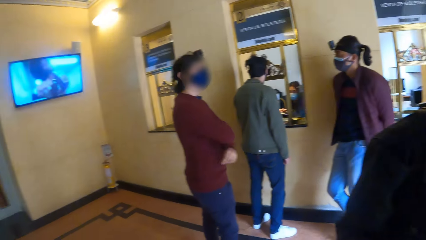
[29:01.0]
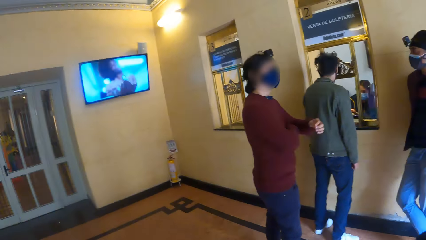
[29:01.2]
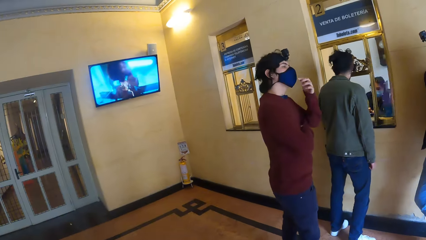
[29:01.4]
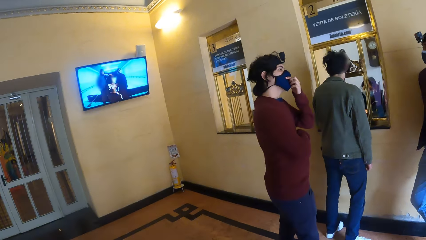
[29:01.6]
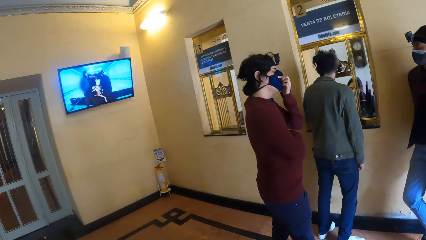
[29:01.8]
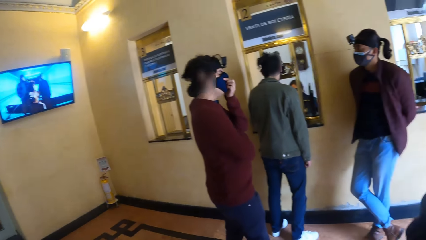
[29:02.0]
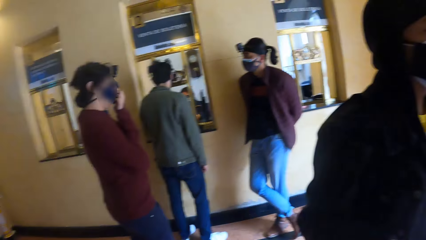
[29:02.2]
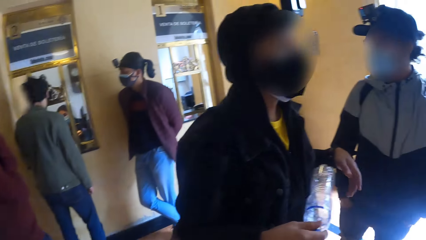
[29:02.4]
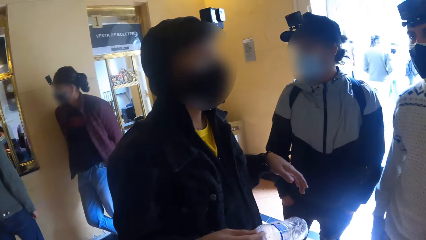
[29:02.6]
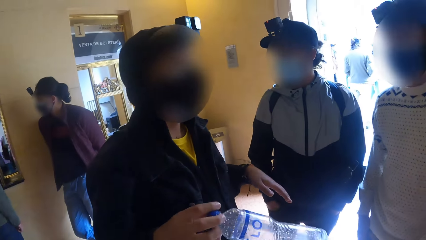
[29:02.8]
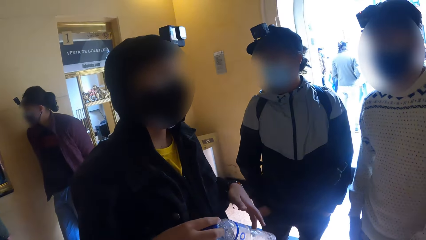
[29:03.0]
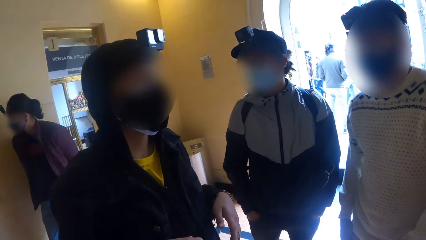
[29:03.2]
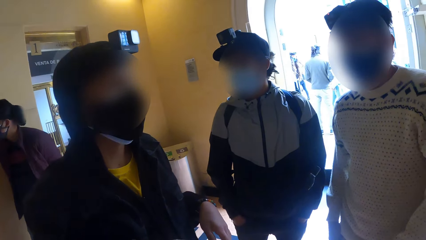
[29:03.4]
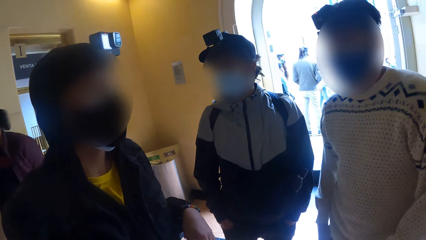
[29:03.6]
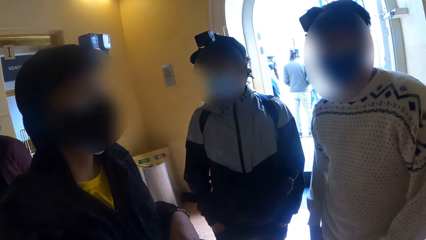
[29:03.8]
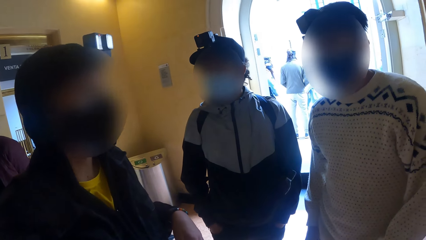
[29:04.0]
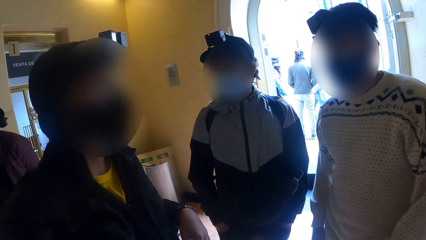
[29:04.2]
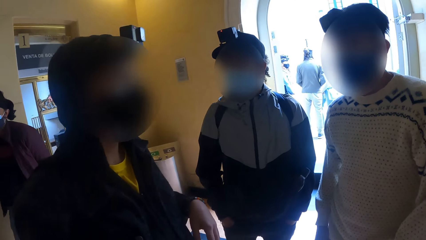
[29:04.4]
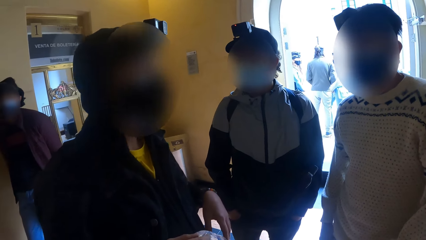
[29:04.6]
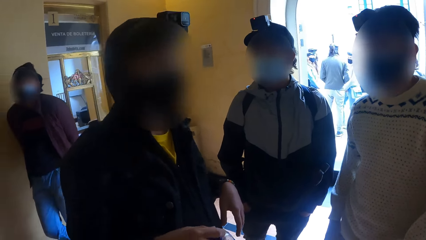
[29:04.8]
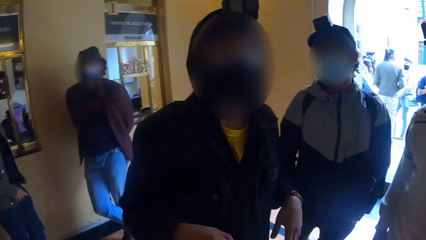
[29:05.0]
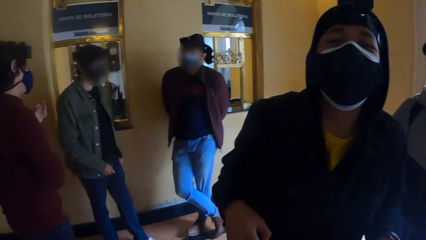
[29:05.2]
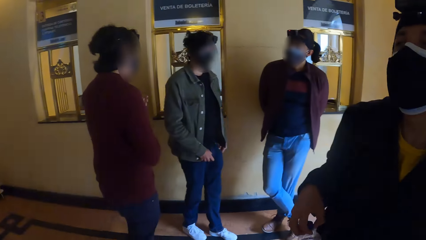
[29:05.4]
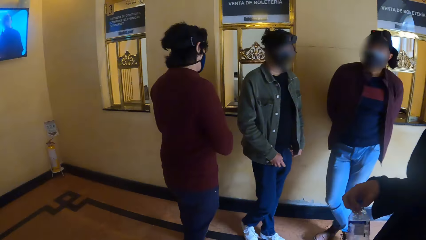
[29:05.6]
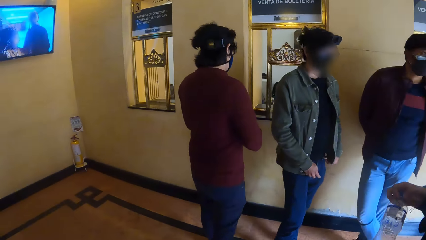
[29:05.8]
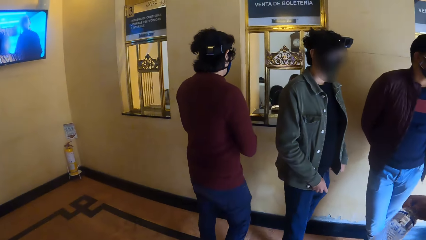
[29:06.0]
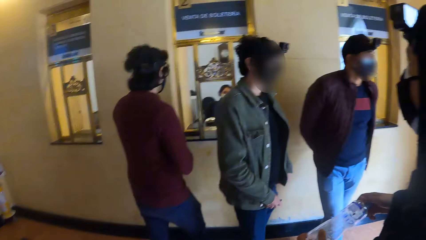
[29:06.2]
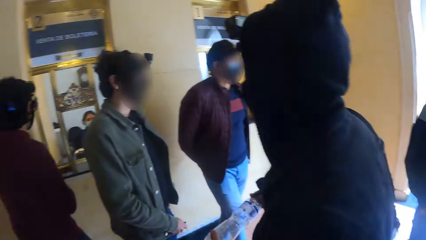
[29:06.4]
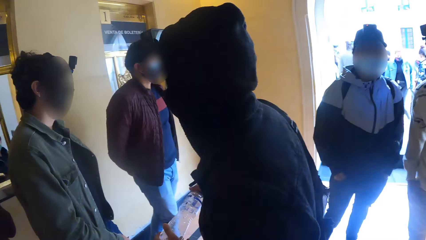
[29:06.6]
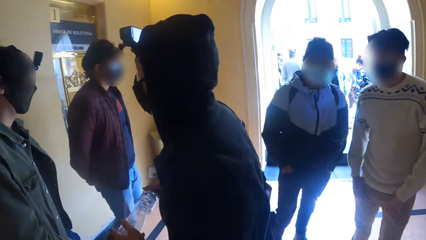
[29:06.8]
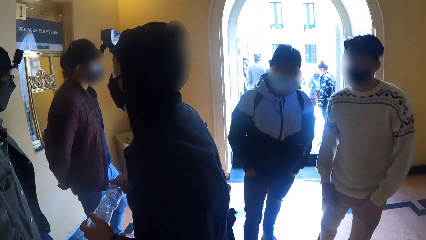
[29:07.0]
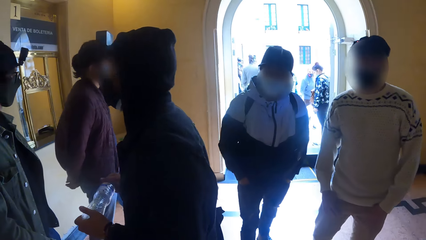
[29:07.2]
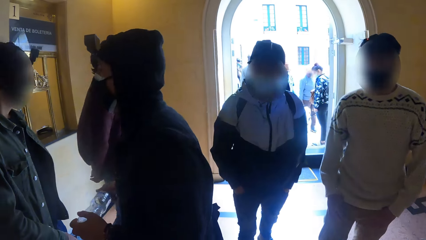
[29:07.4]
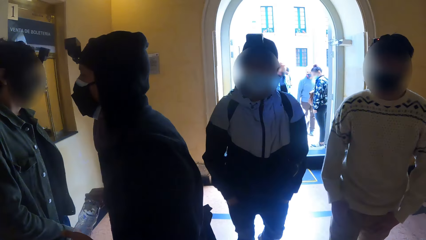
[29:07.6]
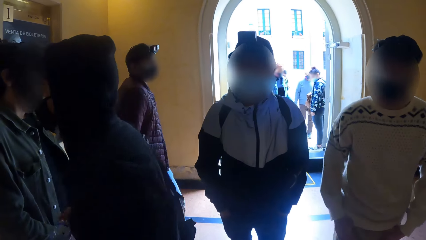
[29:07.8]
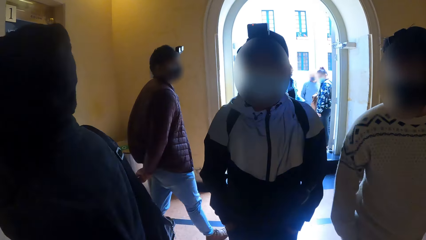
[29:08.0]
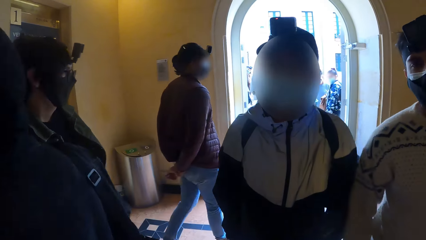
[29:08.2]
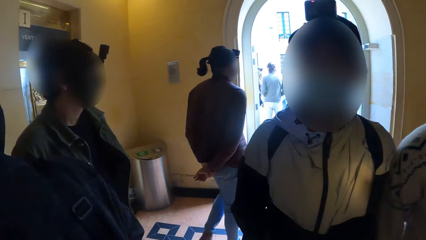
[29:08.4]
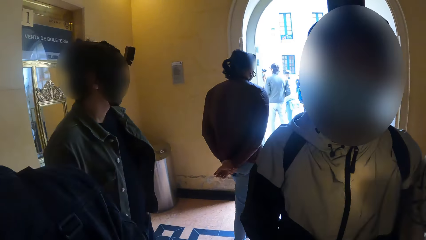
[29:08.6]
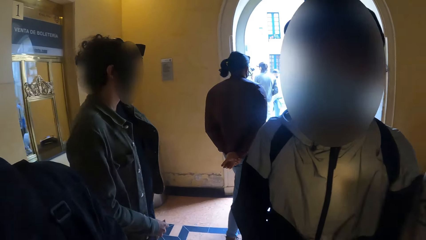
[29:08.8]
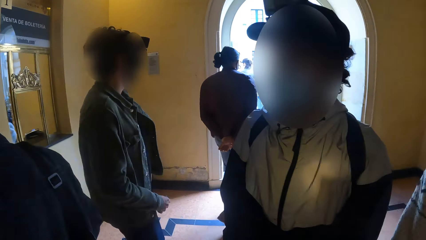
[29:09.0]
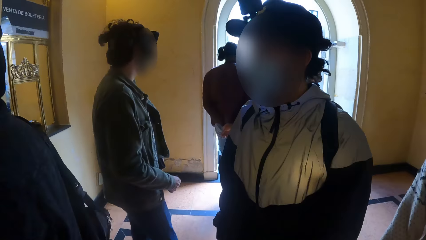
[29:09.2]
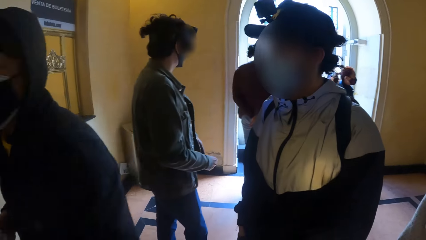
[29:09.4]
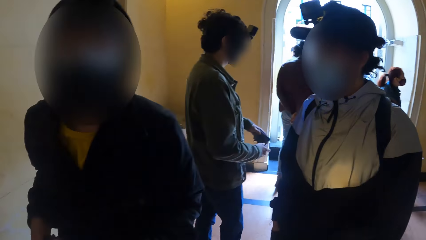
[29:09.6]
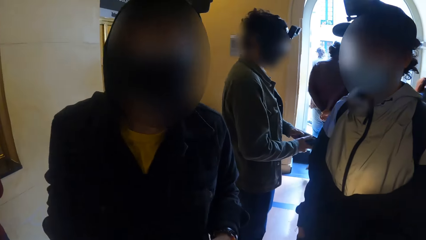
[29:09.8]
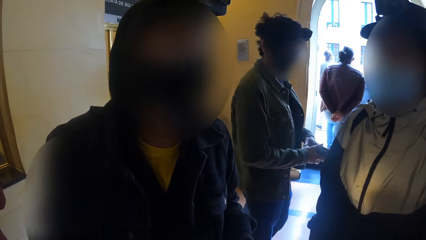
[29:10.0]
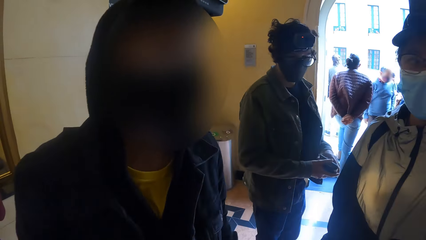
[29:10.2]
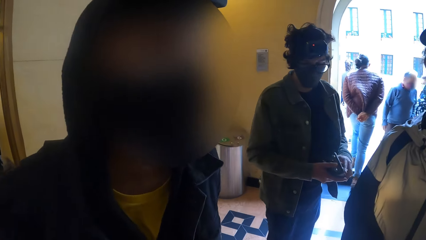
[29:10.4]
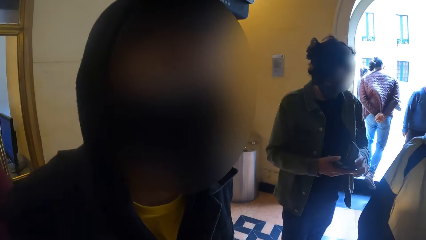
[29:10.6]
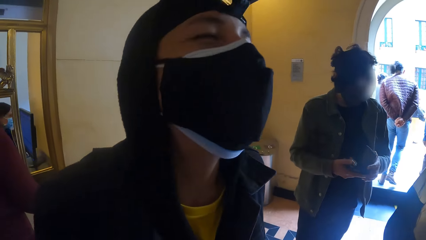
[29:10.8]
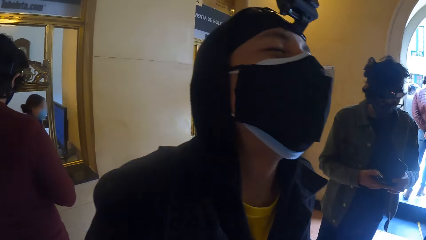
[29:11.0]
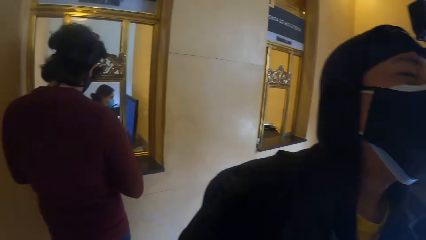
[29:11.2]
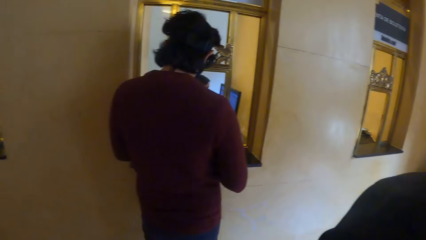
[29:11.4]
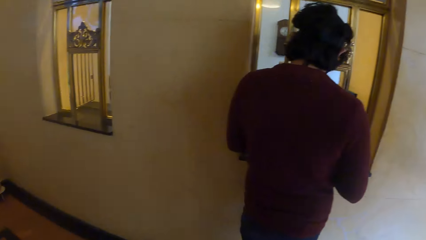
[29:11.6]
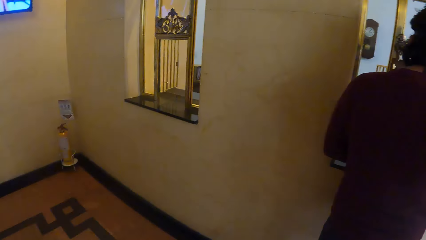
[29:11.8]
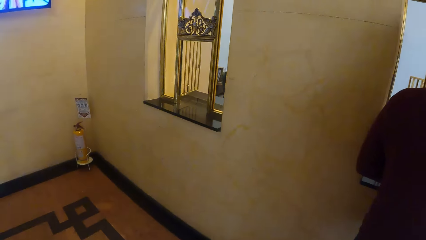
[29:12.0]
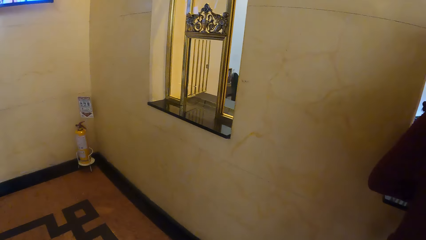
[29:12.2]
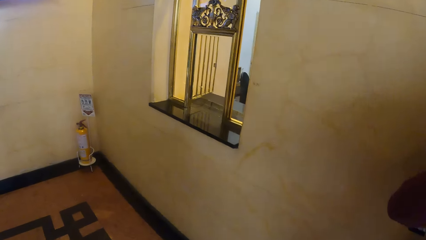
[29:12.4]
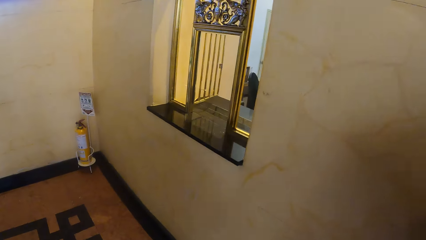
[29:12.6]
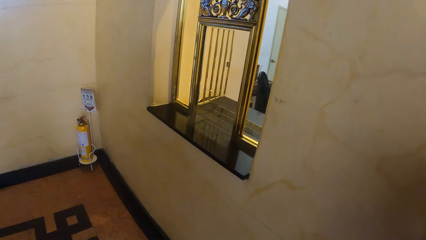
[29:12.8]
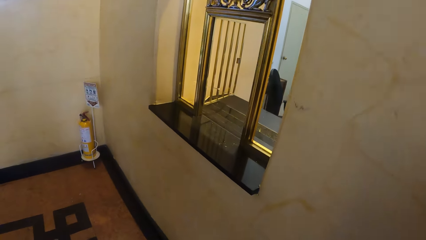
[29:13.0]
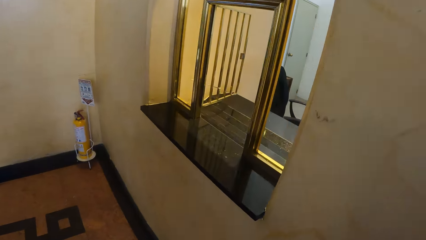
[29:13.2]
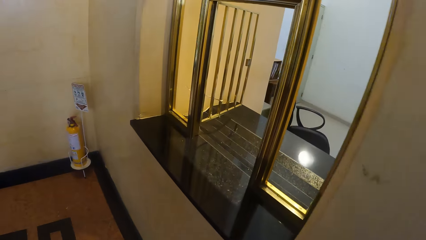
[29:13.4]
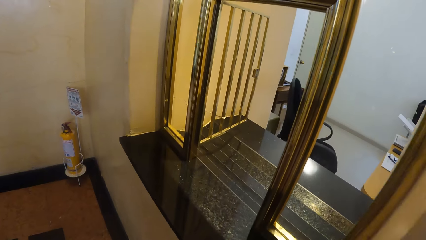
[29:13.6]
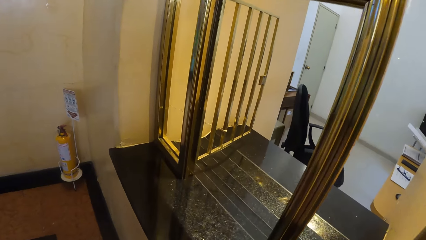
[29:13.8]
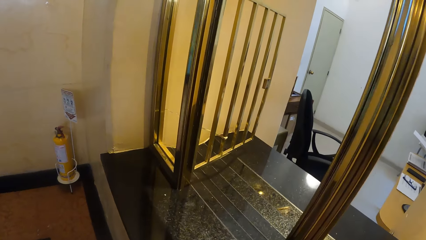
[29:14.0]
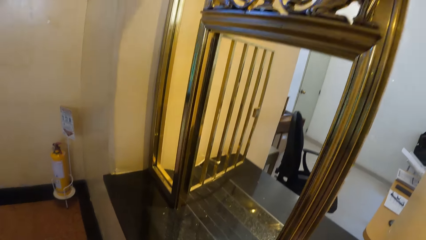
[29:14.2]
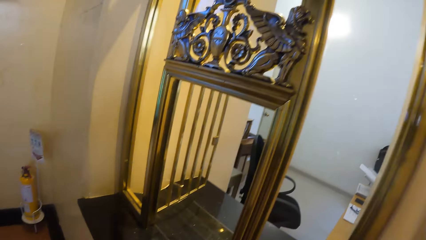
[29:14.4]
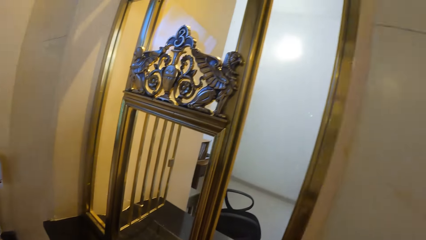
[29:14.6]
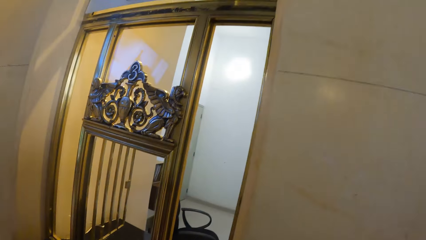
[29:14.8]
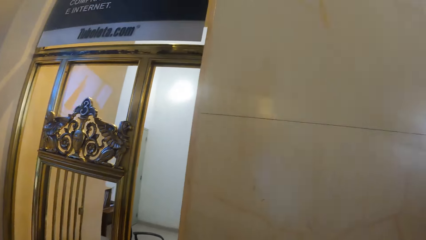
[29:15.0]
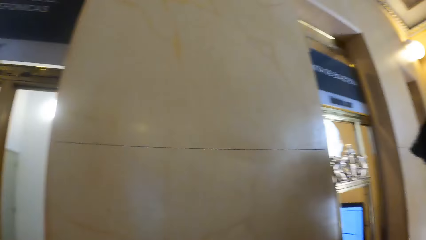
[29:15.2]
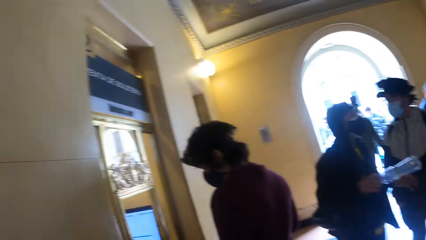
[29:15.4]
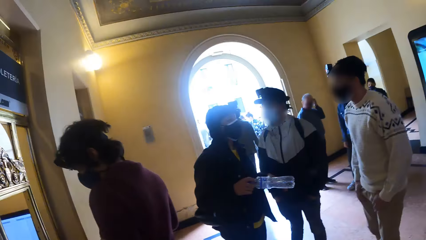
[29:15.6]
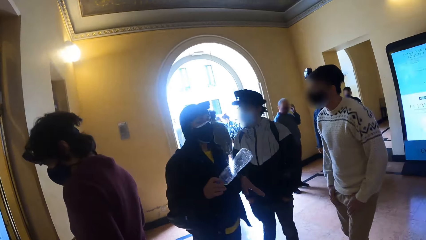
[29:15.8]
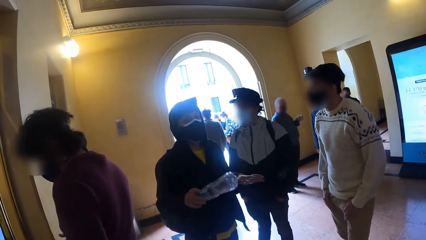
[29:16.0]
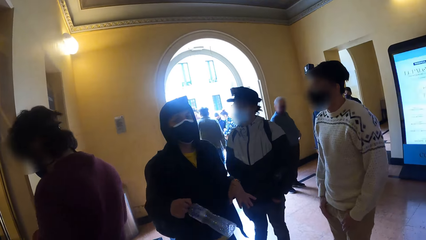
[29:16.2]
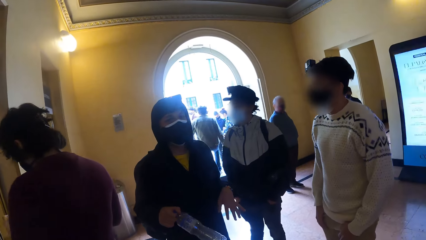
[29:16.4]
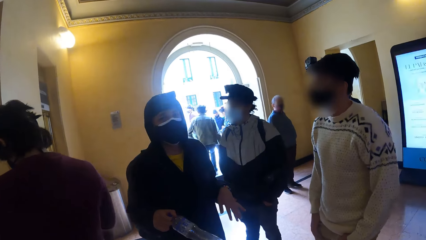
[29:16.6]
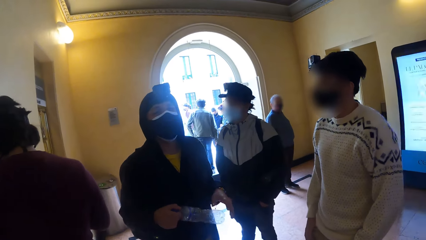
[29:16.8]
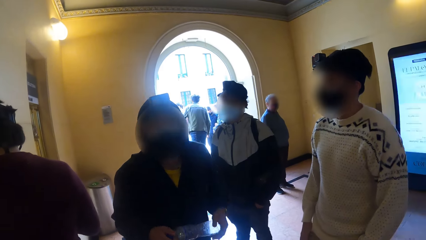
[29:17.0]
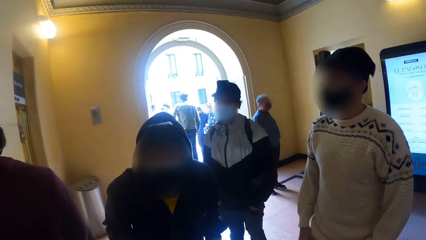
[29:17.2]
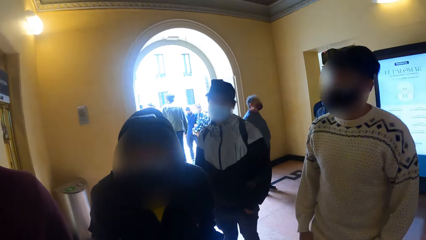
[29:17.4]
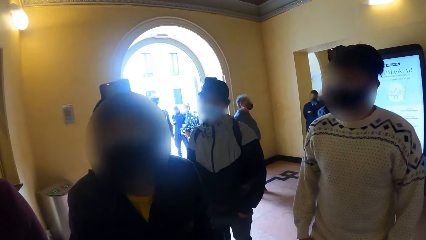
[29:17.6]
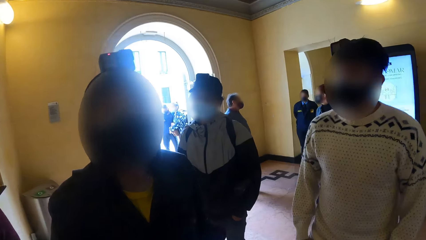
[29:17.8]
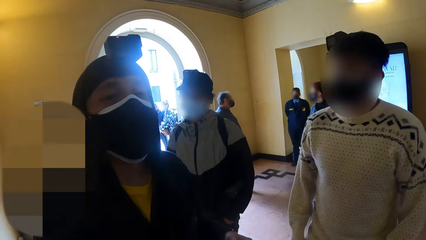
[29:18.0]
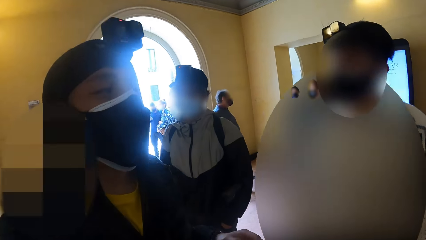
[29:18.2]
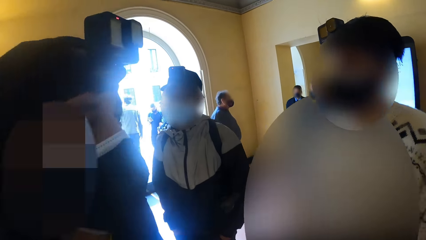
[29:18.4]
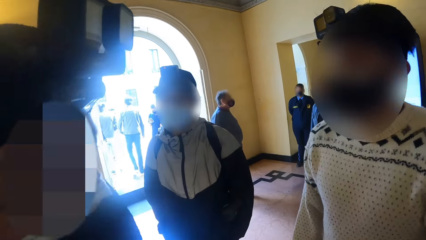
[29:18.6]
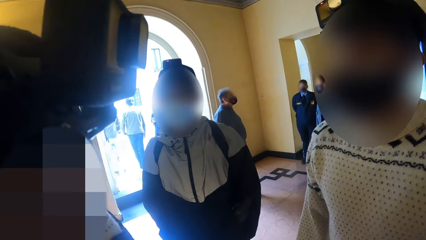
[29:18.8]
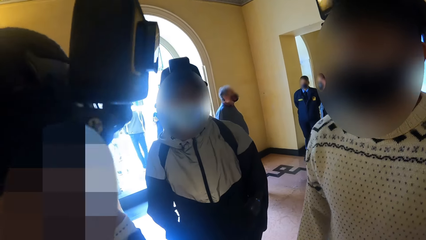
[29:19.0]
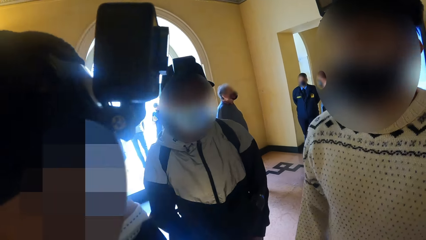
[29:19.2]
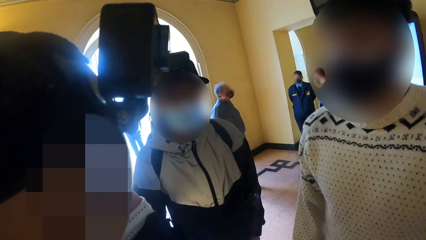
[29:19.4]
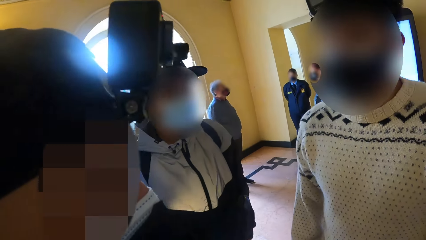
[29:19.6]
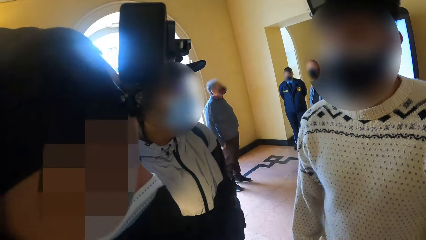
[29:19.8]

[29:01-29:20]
A woman adjusts a mask on her face with her left hand. The camera wearer looks around. Another woman walks away from a third woman. A man turns away from the camera wearer. The first woman walks towards the third woman. The man turns towards the camera wearer. The man interacts with the camera wearer, another man and a third man. The camera wearer walks away from the first man. They walk to the counter. They walk towards the first man.
